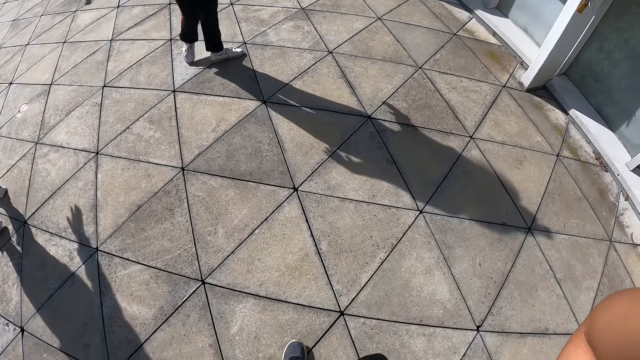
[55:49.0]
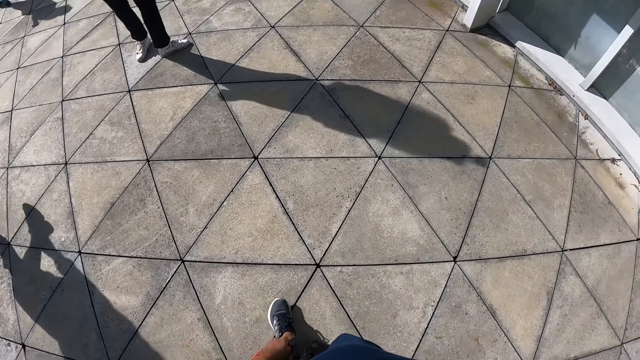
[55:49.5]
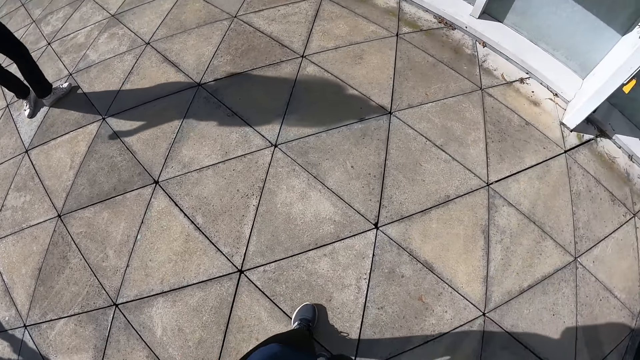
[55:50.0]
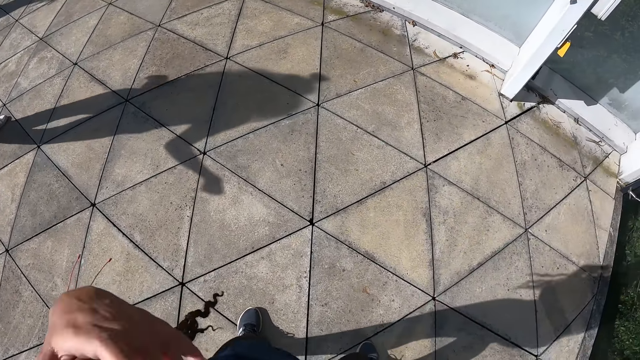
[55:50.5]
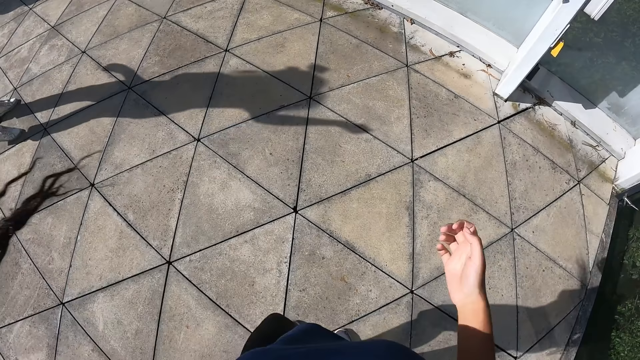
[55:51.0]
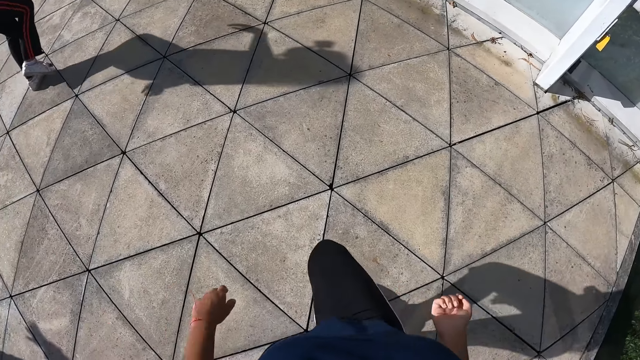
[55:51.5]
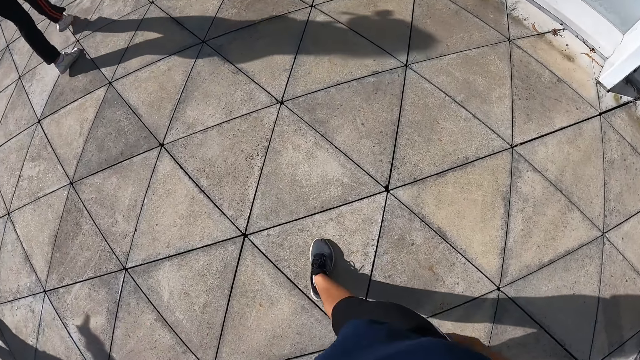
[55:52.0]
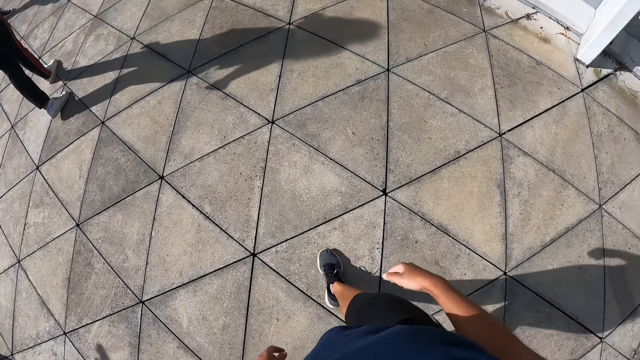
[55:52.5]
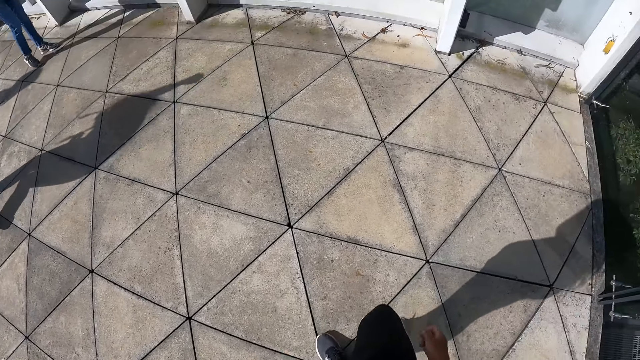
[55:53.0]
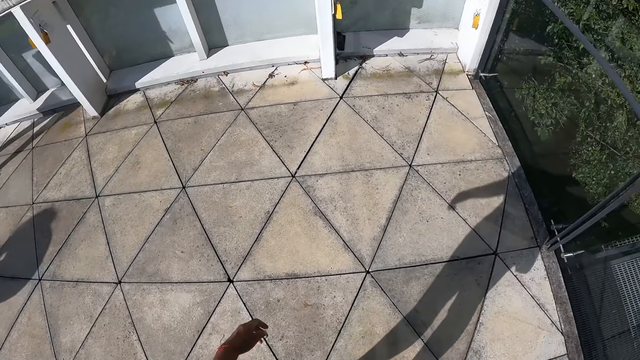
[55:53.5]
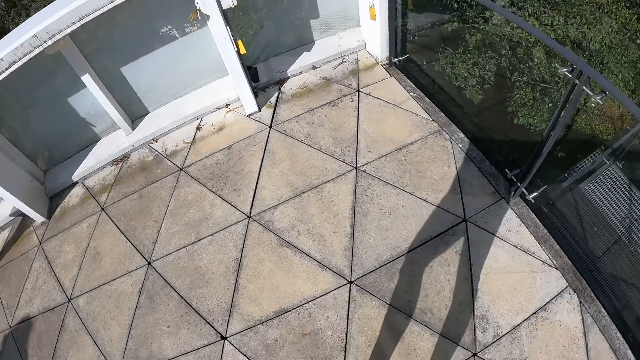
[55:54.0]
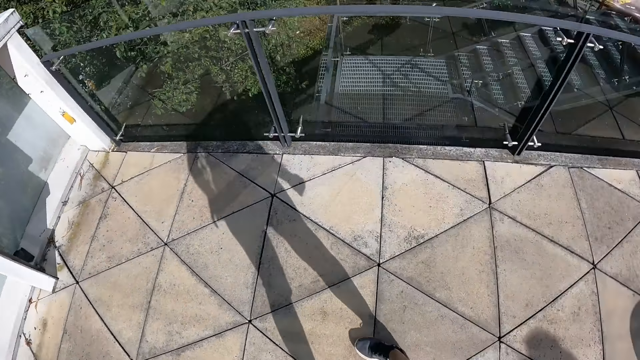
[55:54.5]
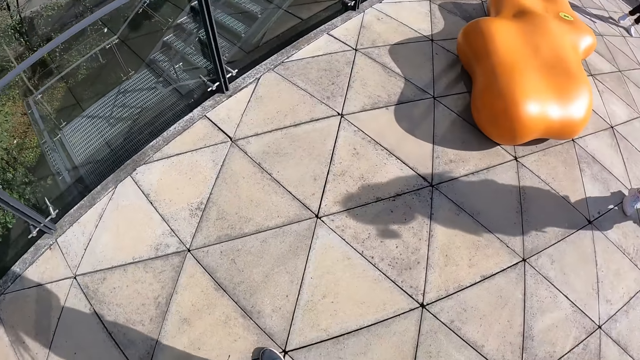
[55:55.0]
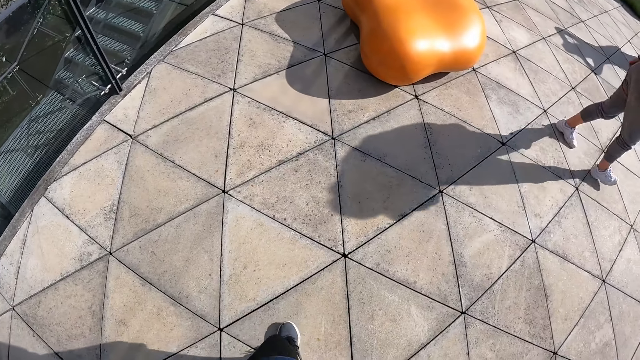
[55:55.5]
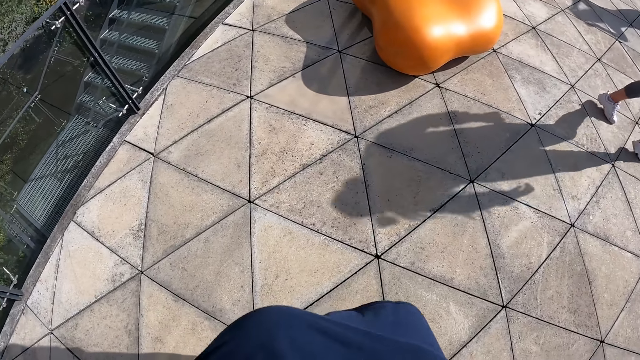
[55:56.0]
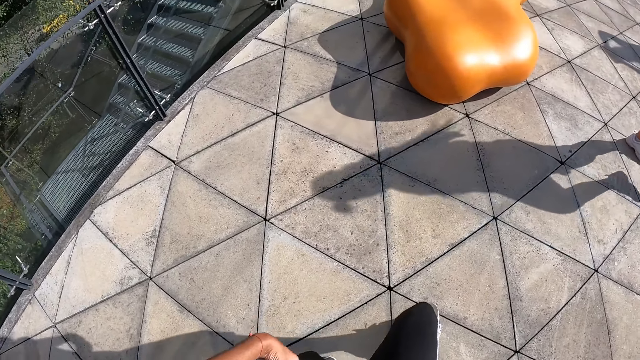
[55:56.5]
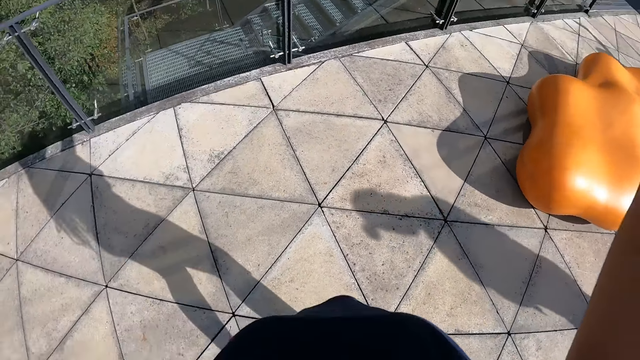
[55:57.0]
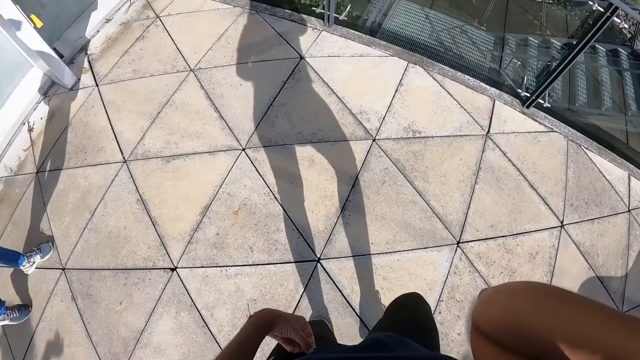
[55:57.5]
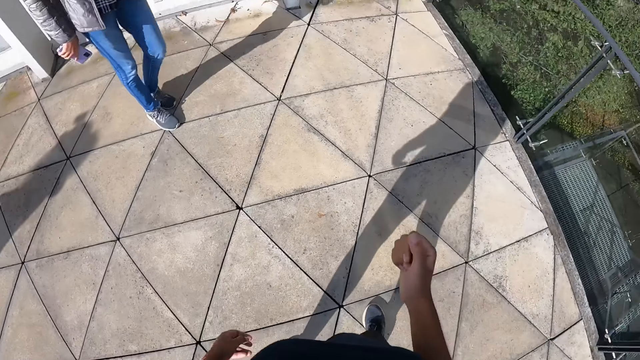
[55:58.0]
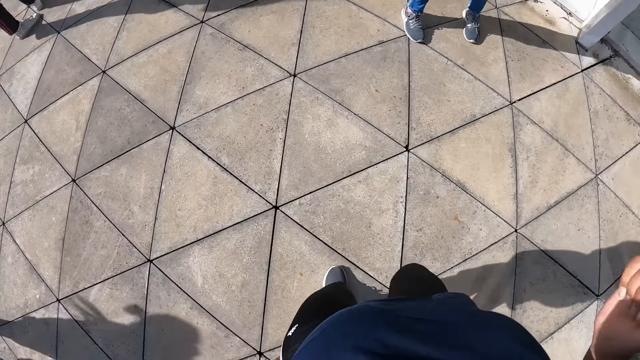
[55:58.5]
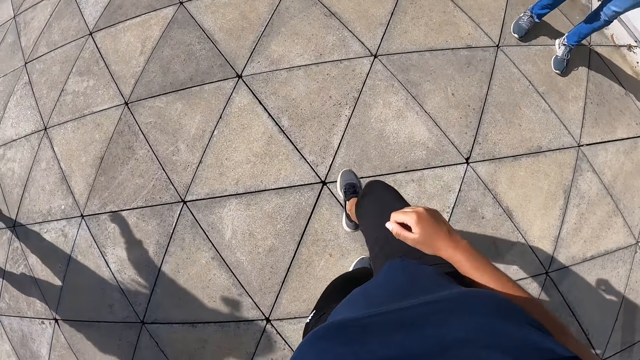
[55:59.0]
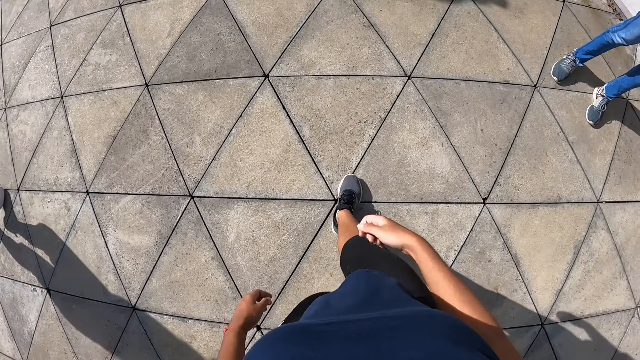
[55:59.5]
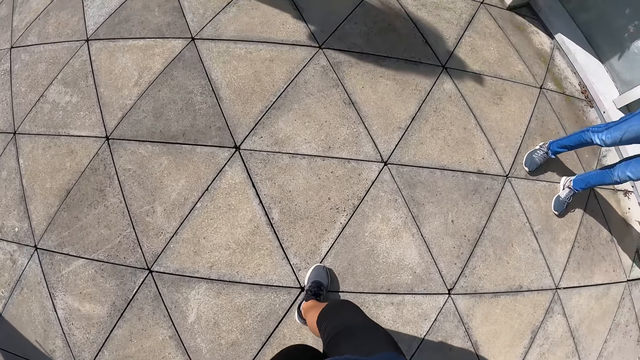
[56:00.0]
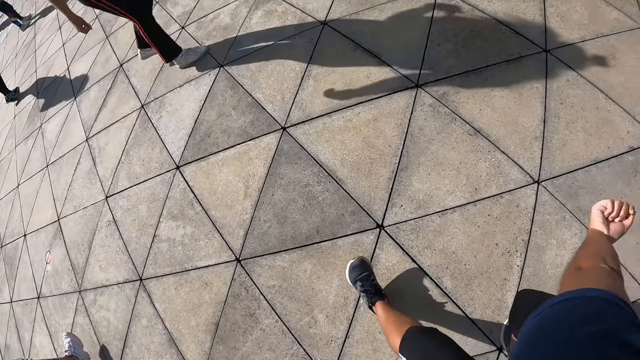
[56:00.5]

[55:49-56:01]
The camera wearer dances in the studio. The woman dances in the studio.

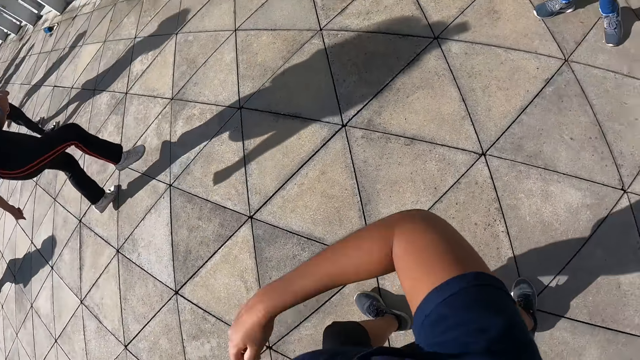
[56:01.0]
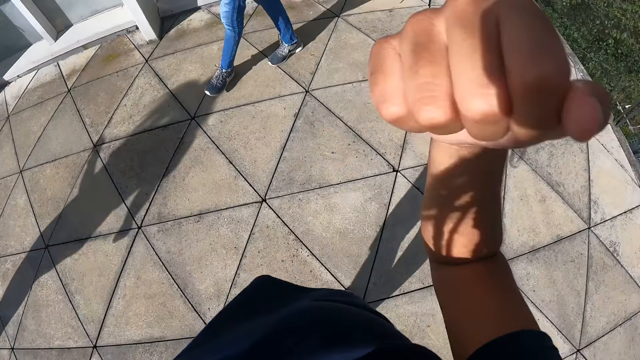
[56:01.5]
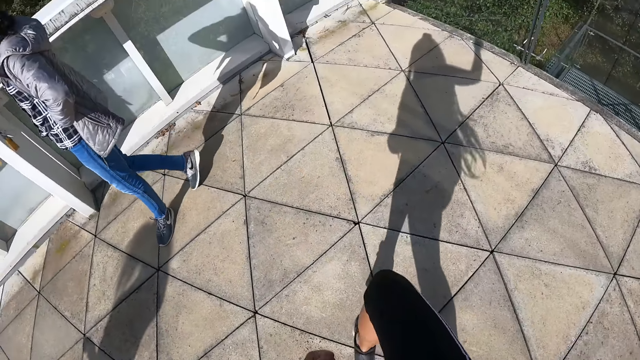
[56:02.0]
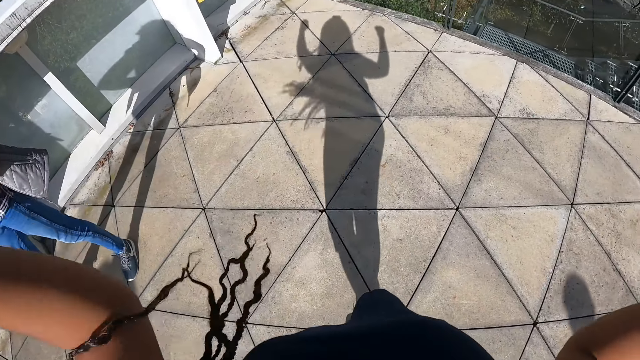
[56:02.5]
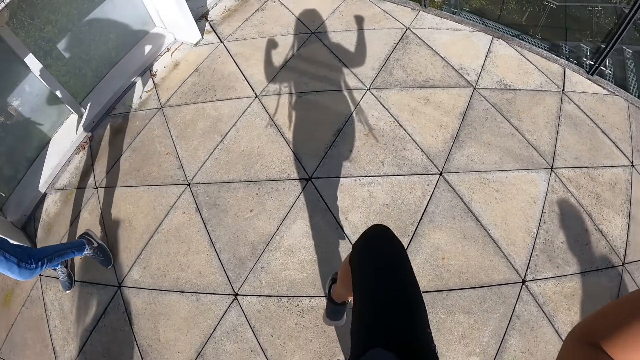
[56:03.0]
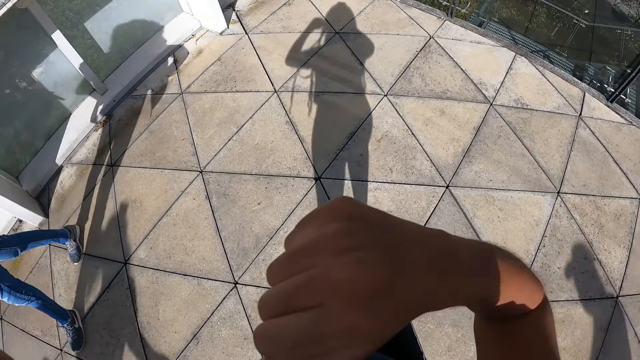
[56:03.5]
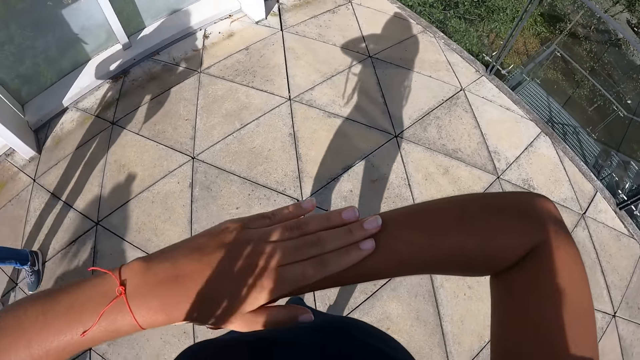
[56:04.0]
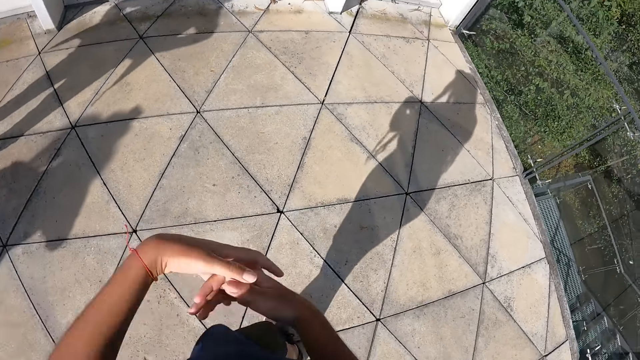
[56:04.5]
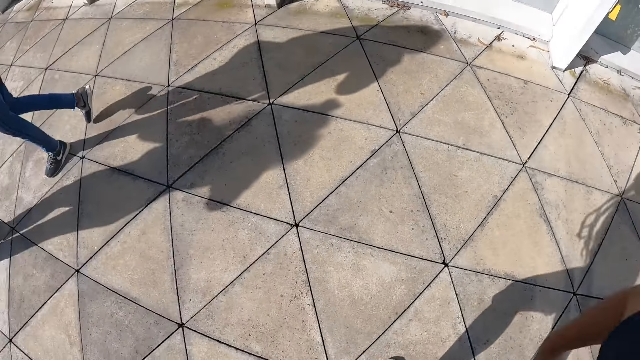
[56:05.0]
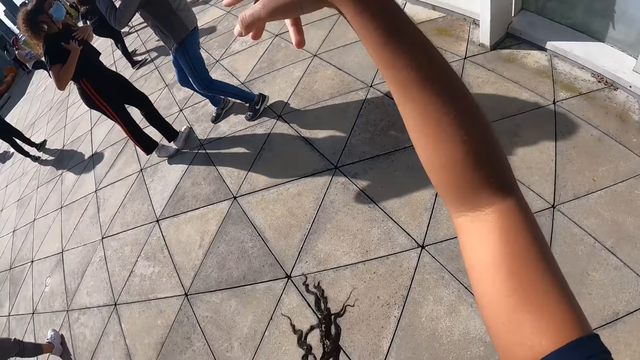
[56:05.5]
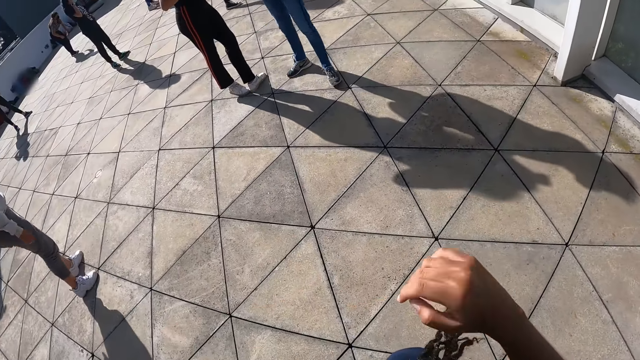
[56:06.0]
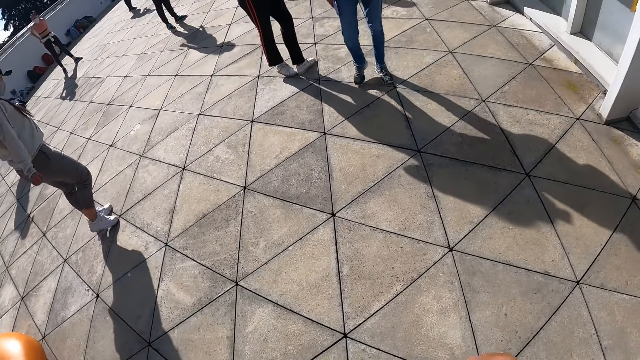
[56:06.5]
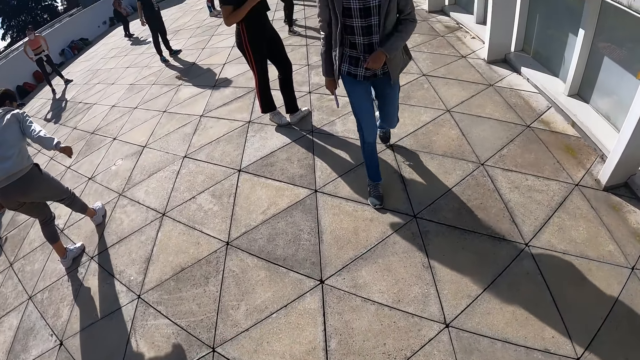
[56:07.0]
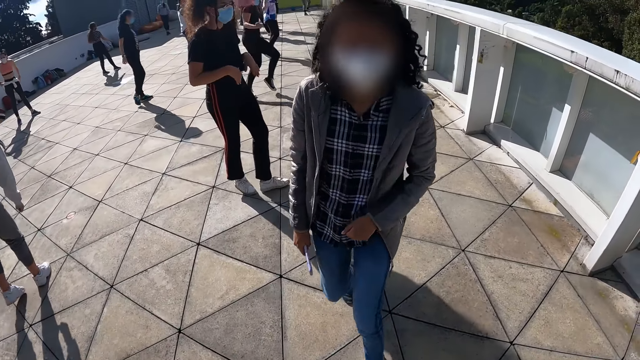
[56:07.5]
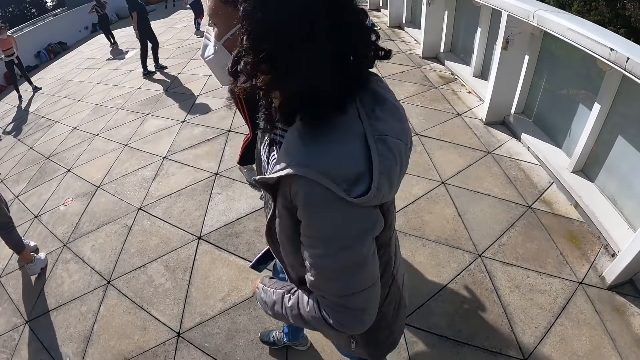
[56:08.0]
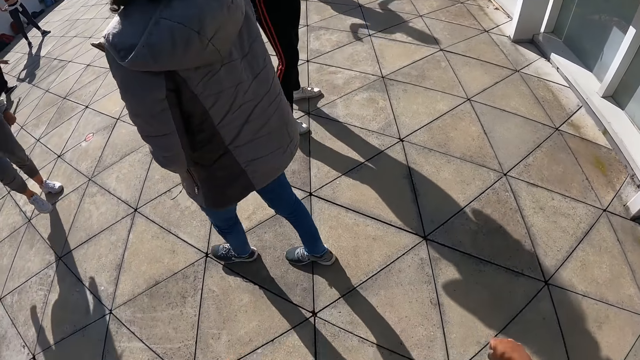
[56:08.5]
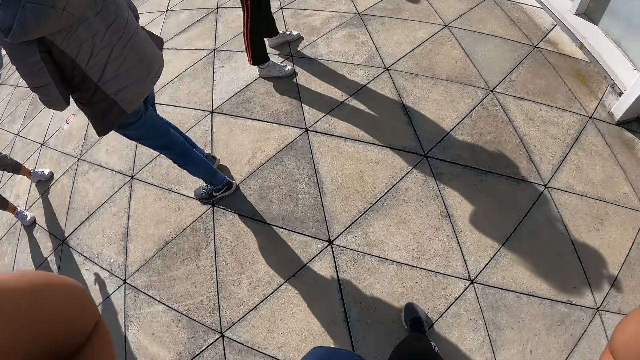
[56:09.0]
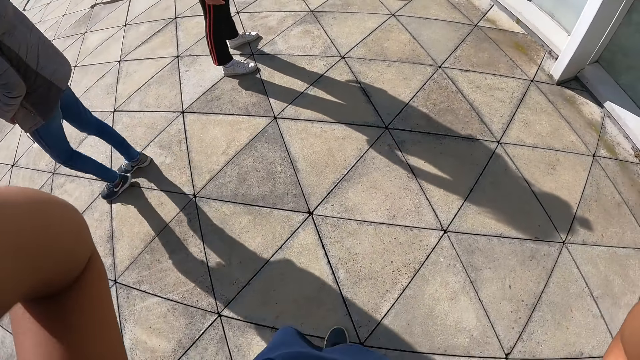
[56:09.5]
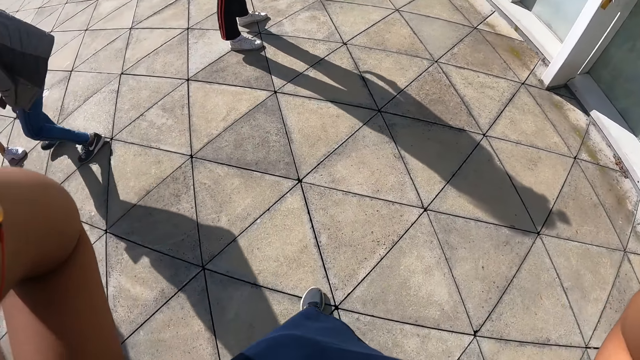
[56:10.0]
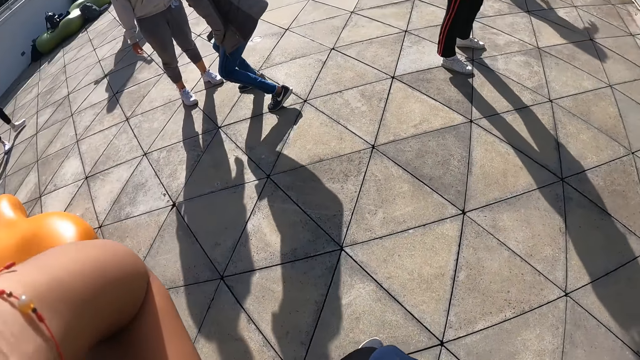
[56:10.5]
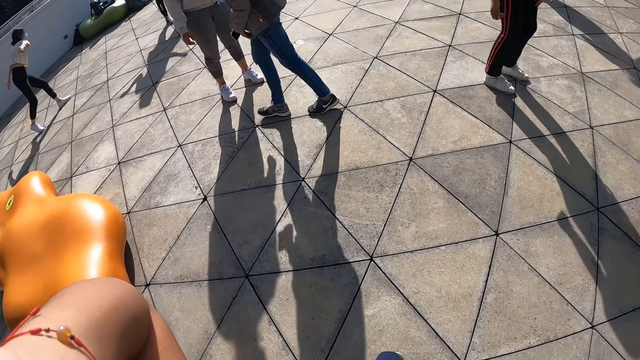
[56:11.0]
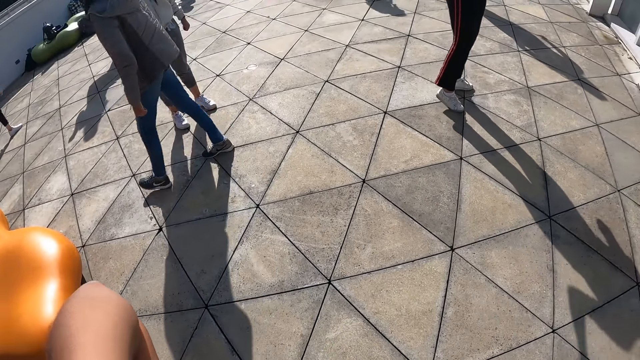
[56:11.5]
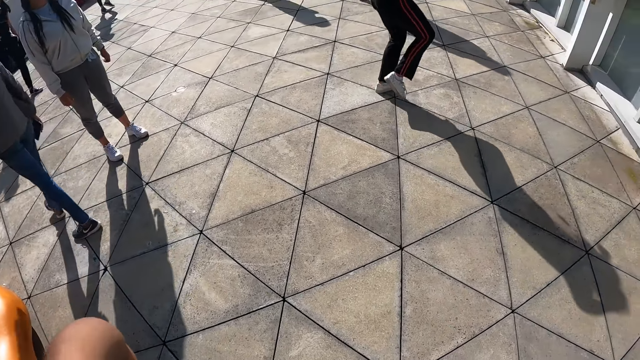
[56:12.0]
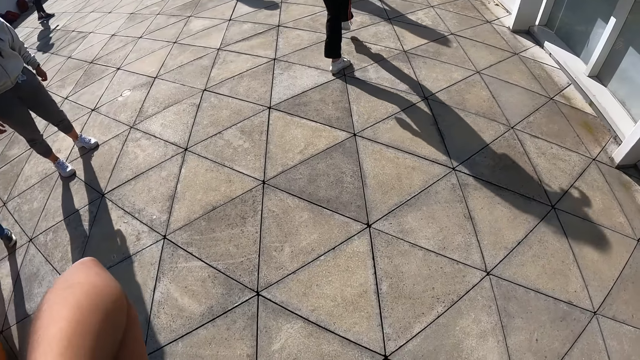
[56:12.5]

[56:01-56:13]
A woman interacts with another woman. A third woman dances in the studio. The first woman holds a phone in her right hand. The first woman interacts with the camera wearer. The first woman interacts with the third woman.
